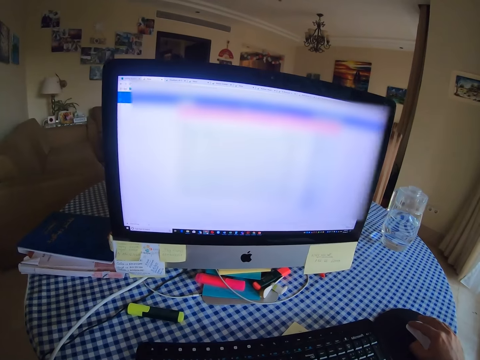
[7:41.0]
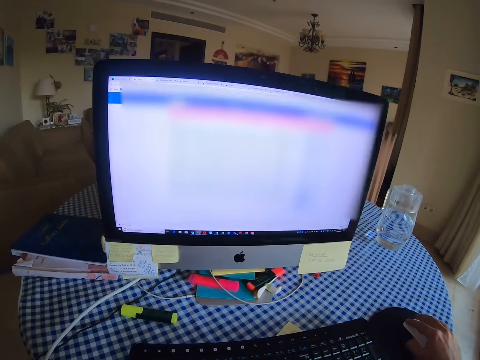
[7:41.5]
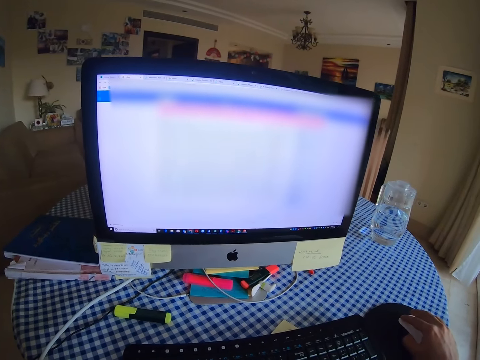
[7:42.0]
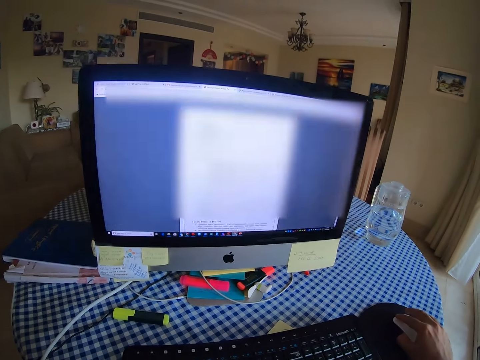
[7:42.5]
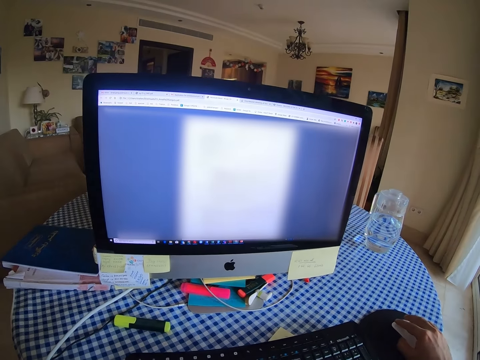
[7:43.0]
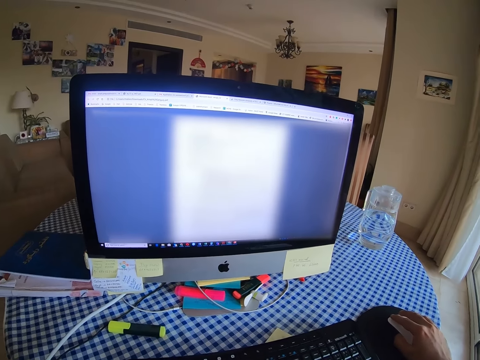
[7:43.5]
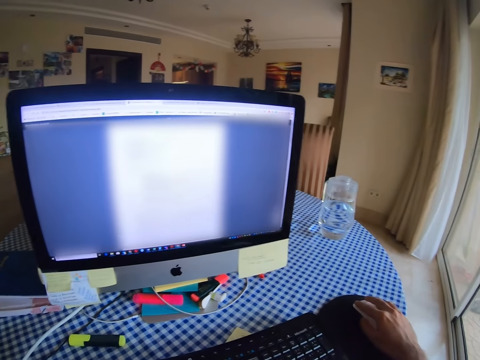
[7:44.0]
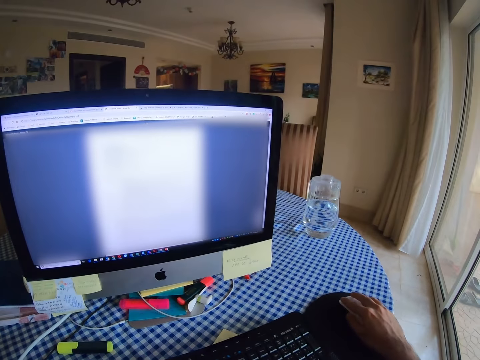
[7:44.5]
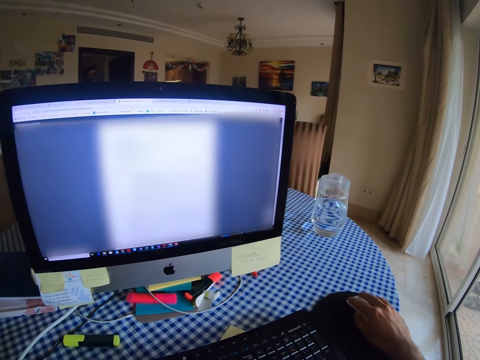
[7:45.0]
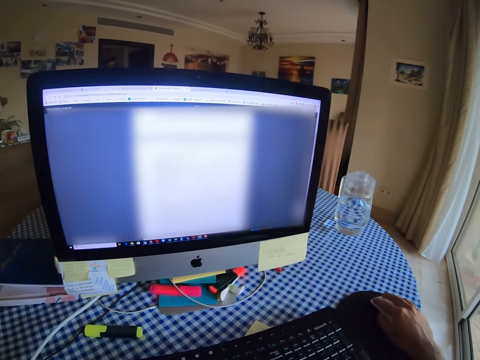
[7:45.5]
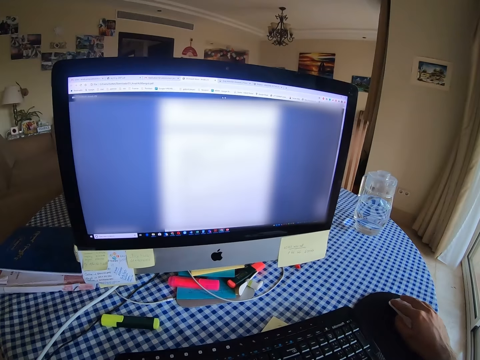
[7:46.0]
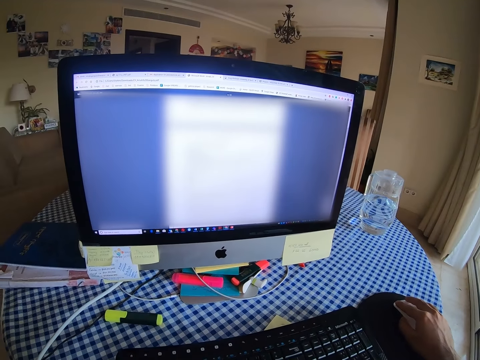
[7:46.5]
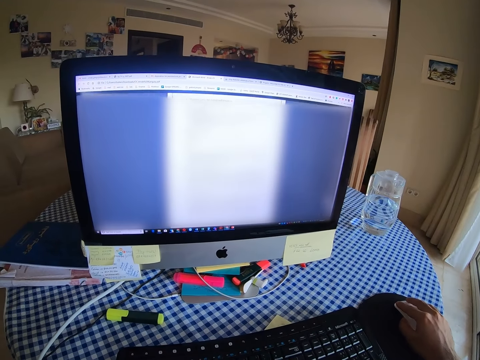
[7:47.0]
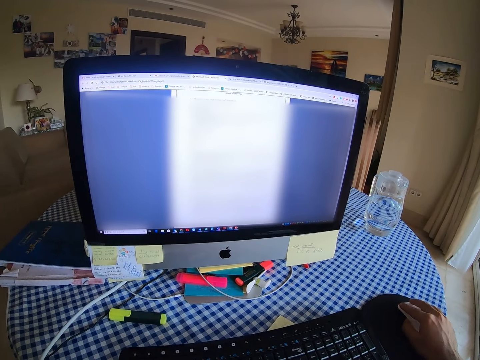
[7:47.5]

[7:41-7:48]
The camera wearer clicks a mouse.

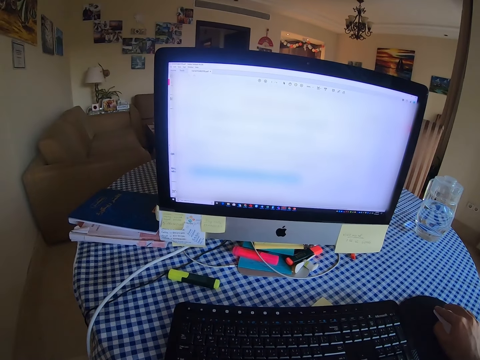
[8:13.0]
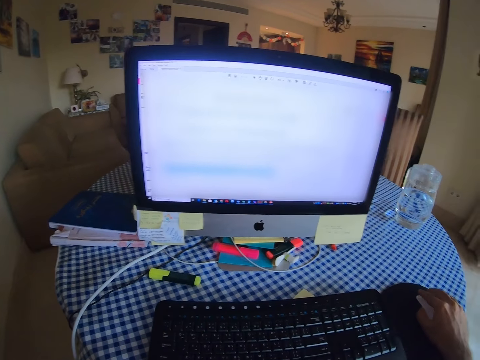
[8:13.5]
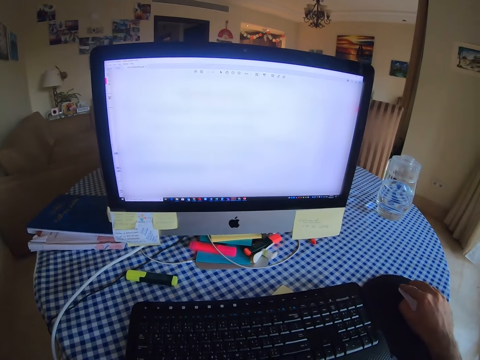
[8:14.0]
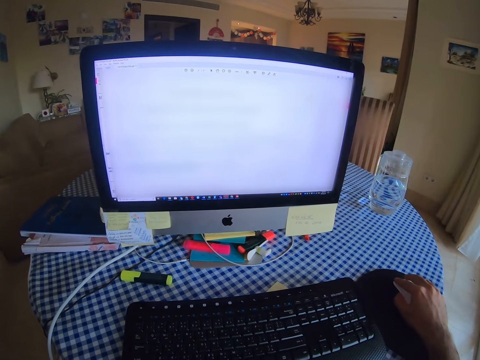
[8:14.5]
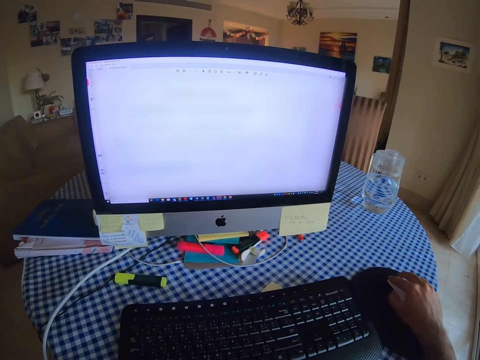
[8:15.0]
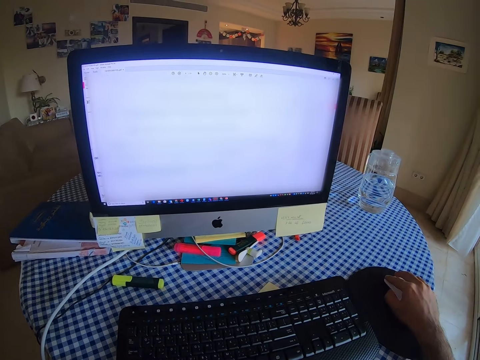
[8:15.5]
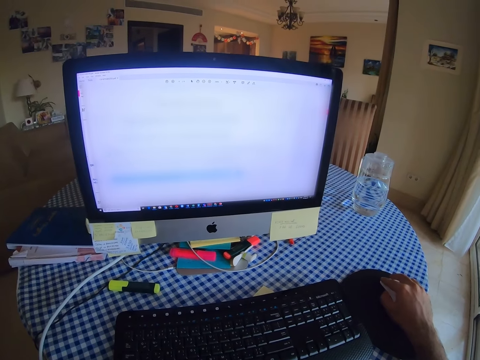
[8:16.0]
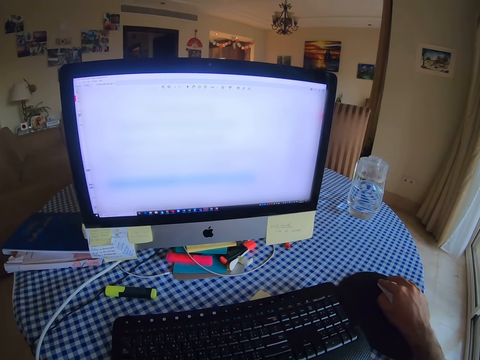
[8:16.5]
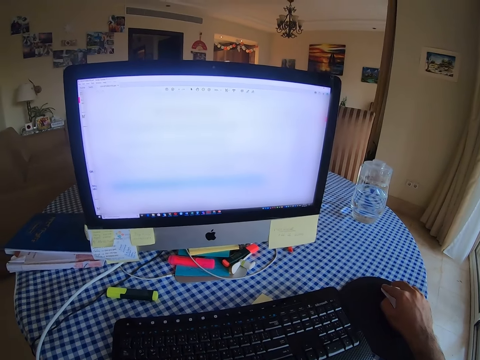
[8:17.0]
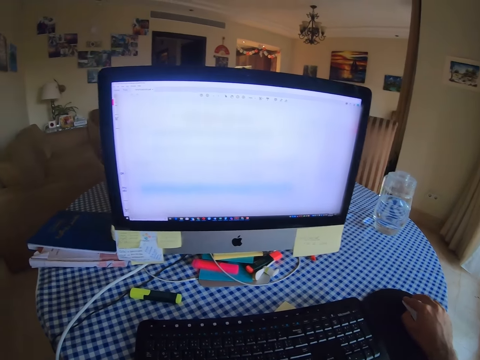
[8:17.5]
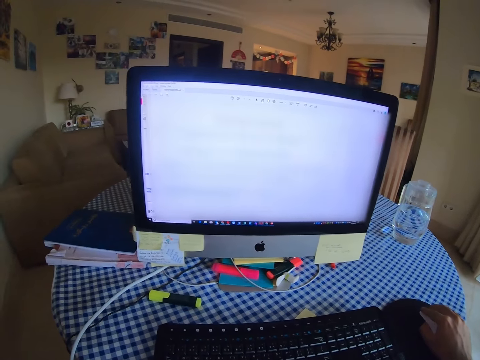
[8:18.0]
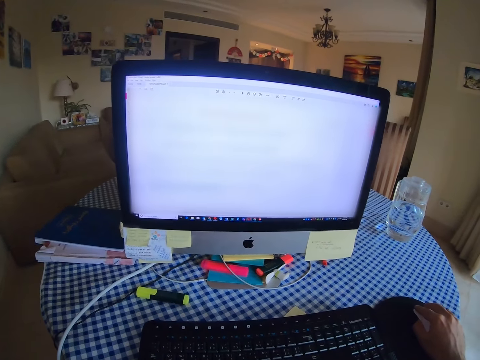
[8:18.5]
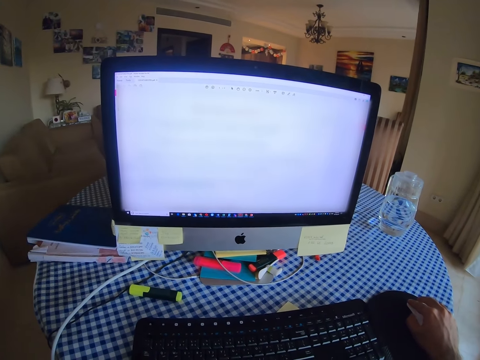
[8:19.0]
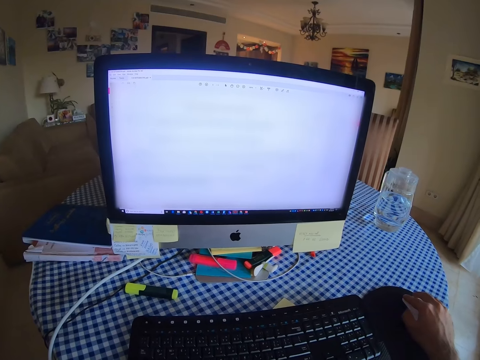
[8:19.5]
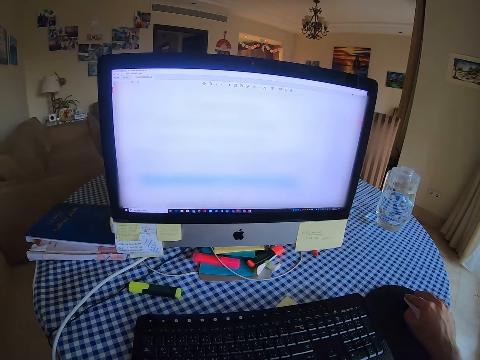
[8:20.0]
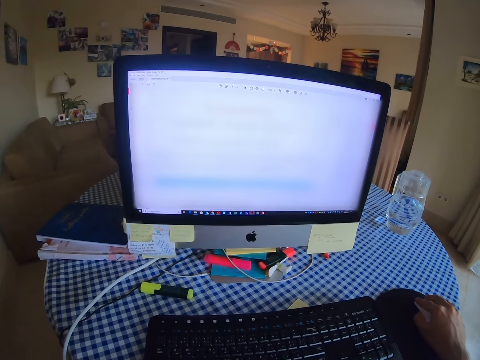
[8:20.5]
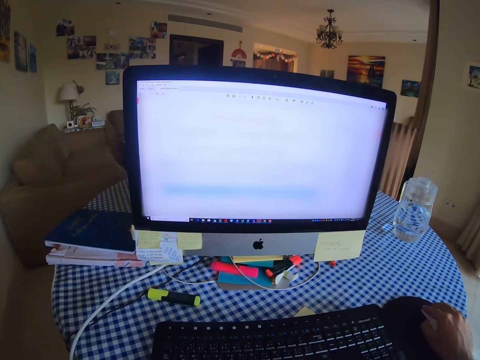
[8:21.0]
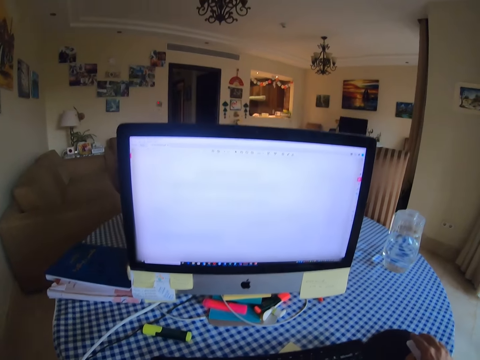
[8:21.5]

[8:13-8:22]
The camera wearer uses a mouse.

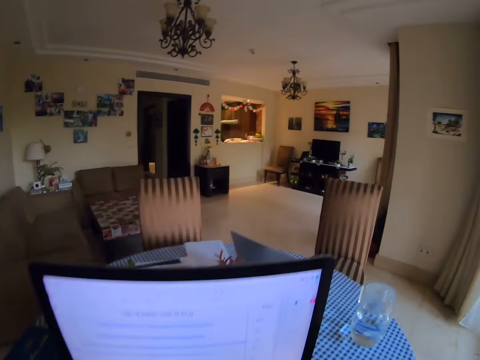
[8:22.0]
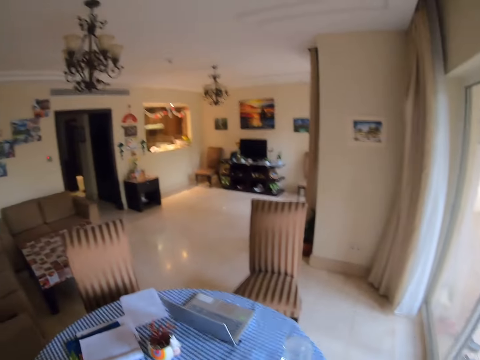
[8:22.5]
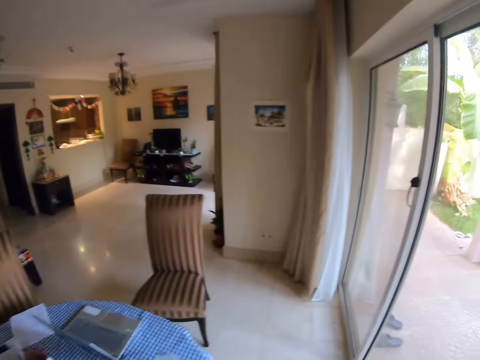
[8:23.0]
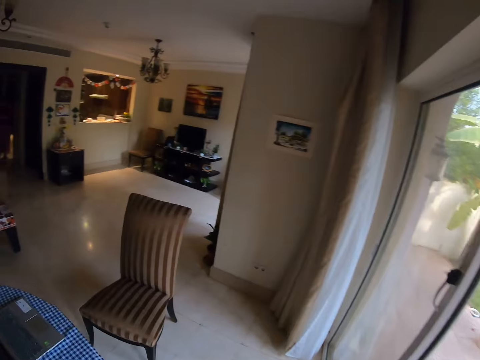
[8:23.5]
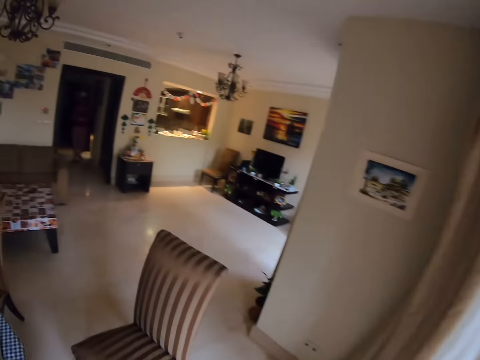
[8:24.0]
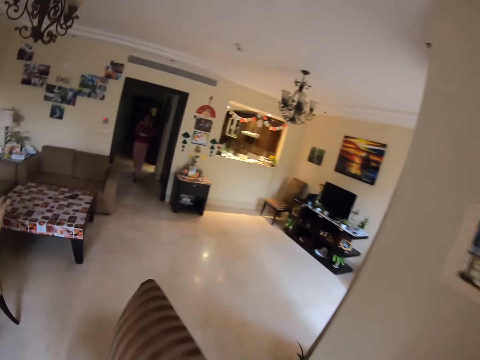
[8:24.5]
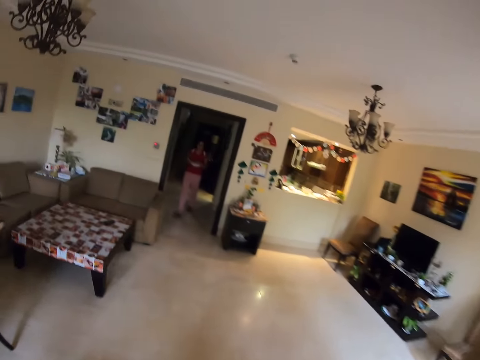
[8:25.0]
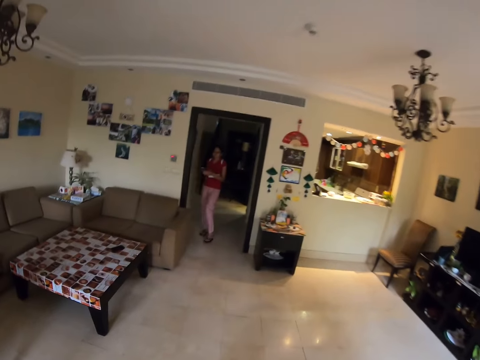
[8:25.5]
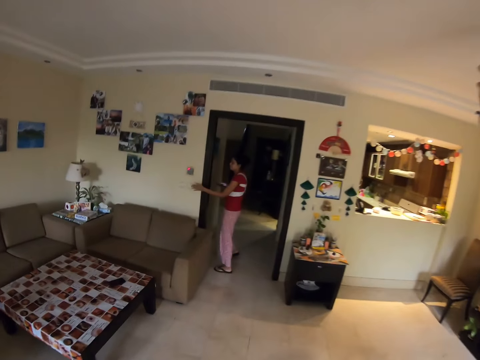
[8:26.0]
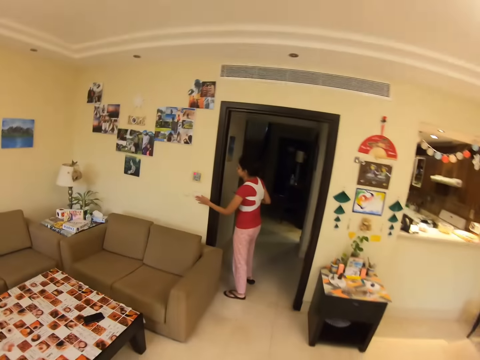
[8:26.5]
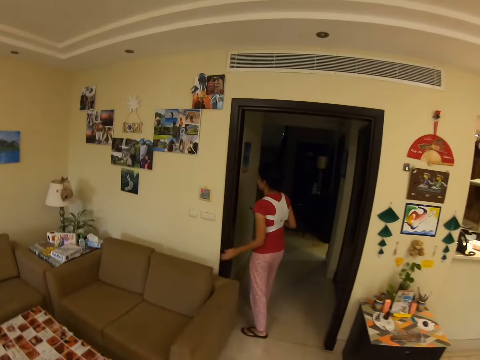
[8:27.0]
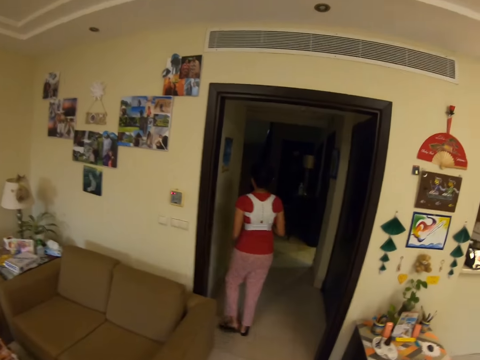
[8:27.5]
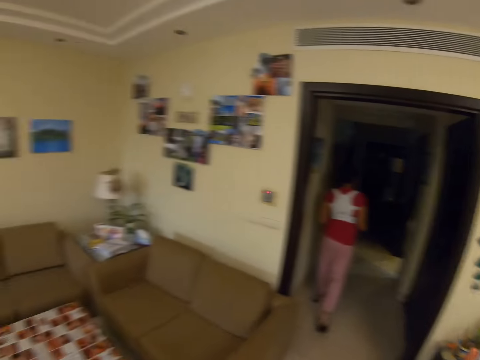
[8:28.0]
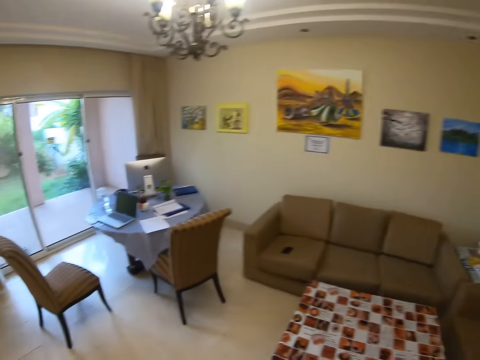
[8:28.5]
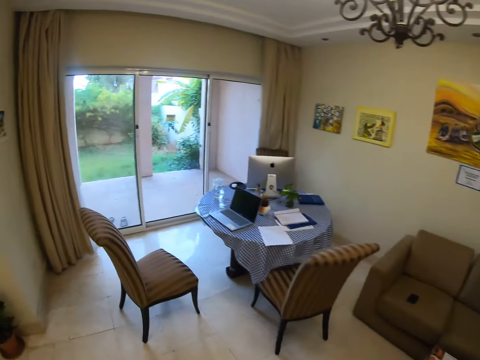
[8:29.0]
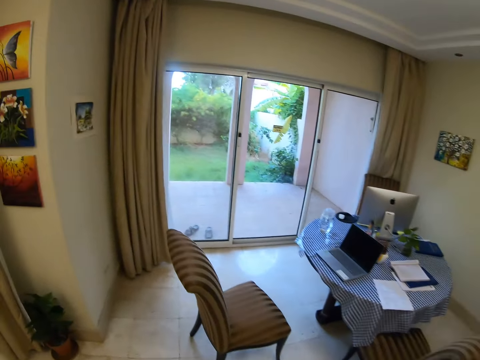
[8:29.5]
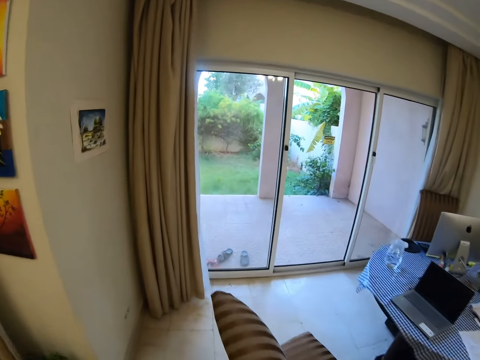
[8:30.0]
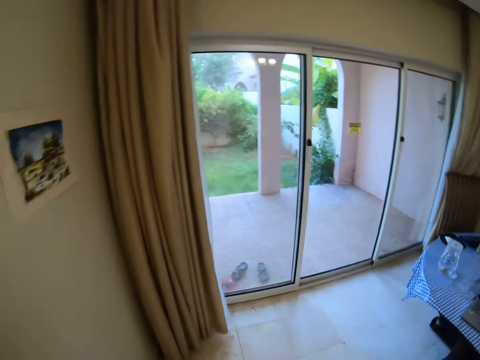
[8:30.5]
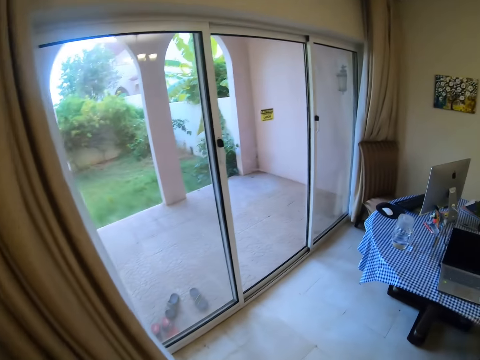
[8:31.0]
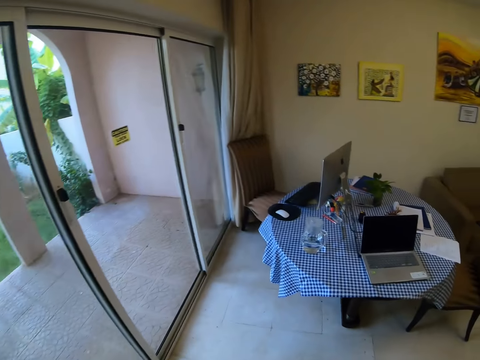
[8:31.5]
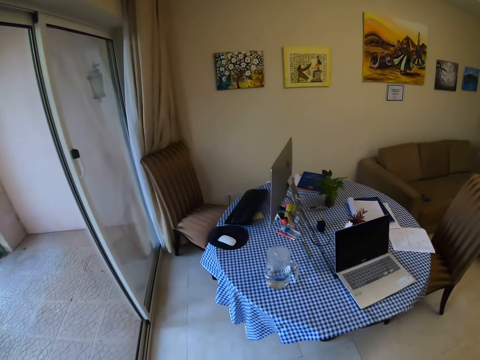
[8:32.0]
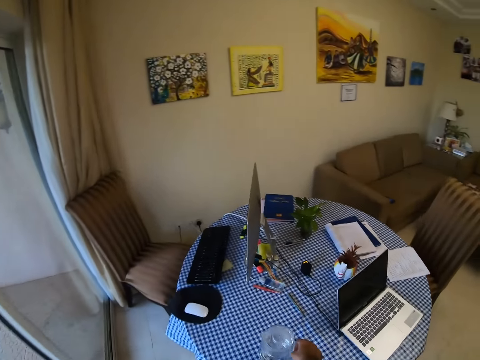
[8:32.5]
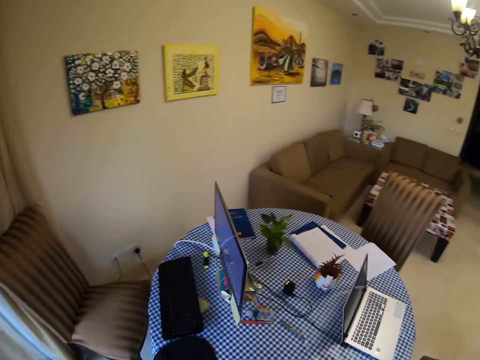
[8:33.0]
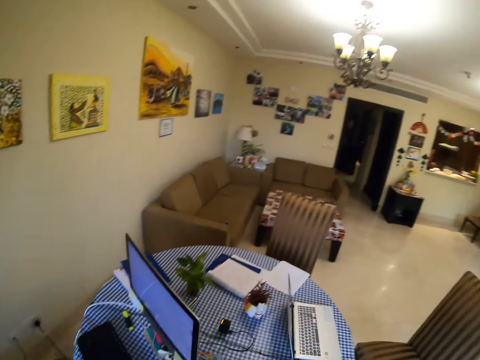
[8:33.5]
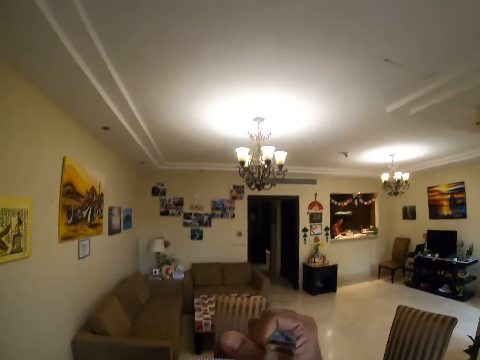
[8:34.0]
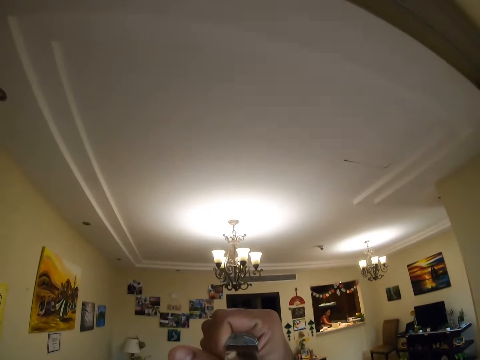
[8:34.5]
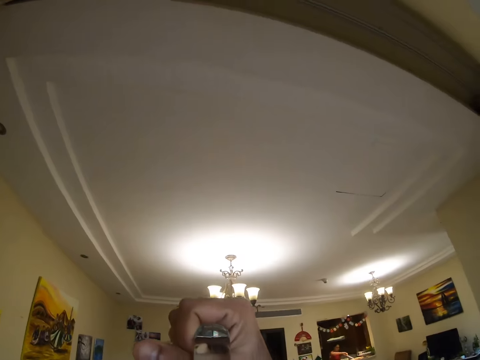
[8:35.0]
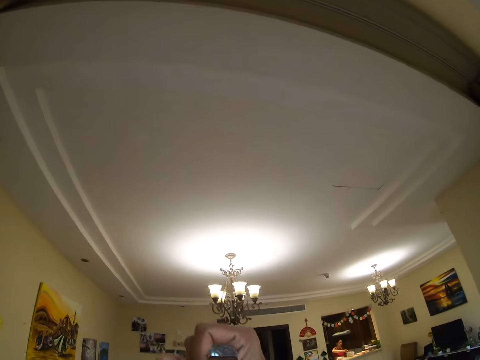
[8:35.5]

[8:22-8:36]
The camera wearer walks. They stand. A lady walks. The camera wearer walks around the house. The lady turns on the light and walks. The camera wearer turns and walks around the house. They pick up a jug of water and drink water.
